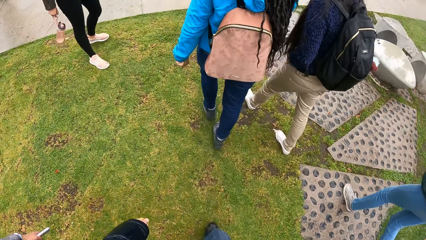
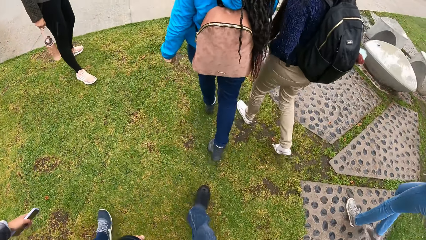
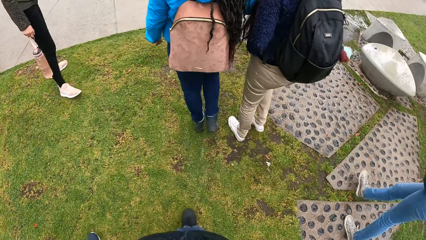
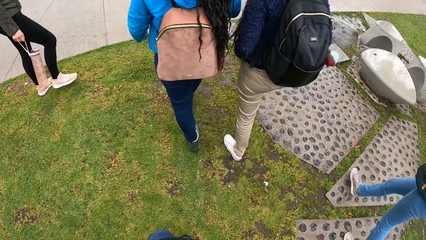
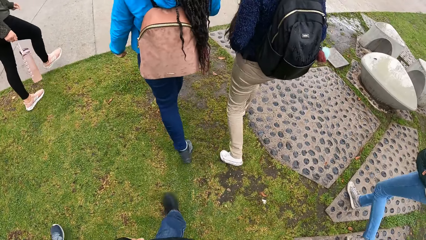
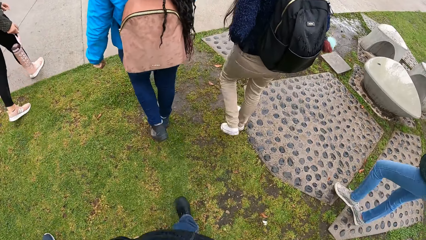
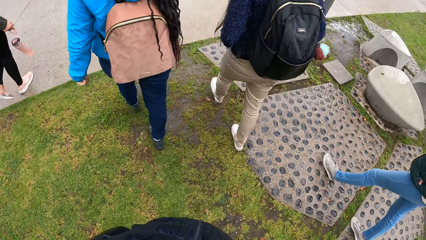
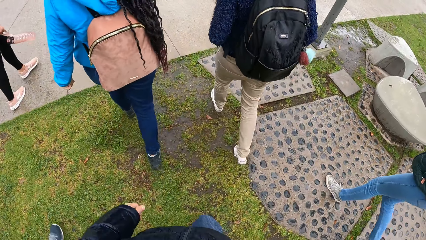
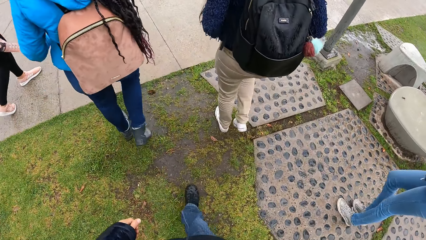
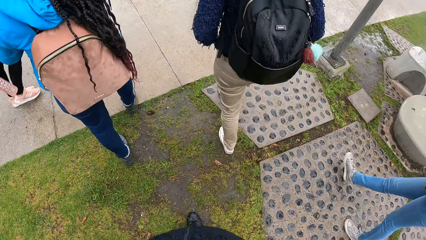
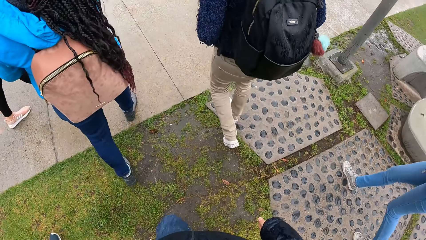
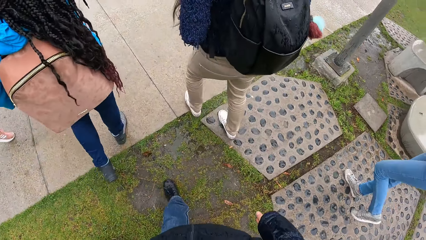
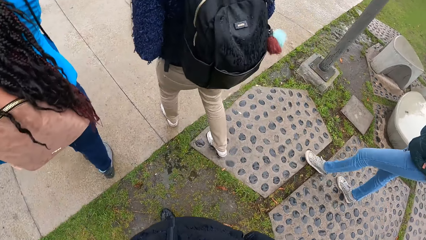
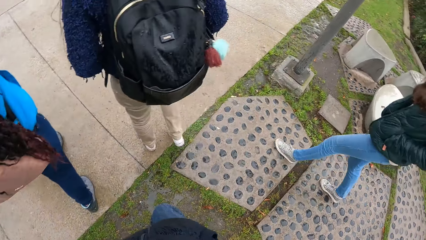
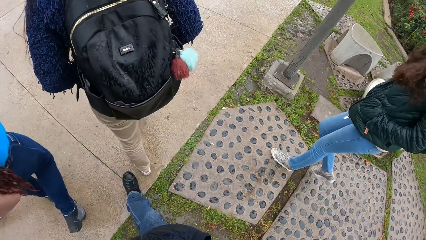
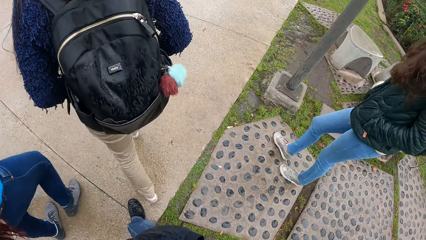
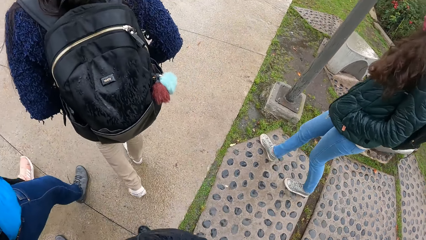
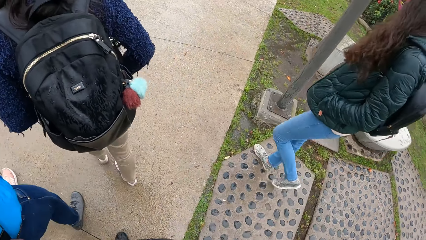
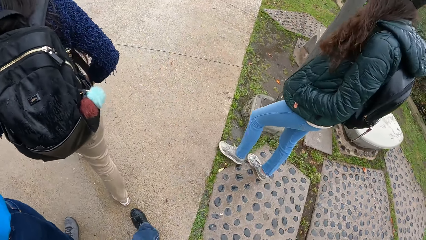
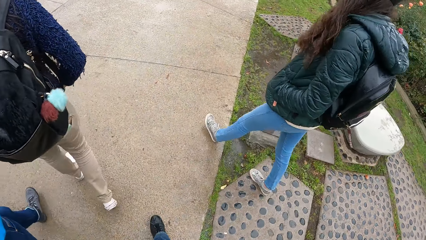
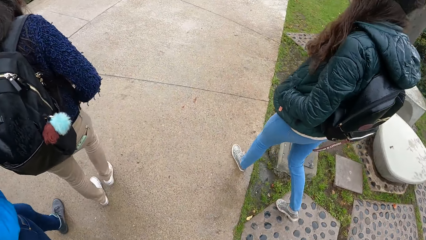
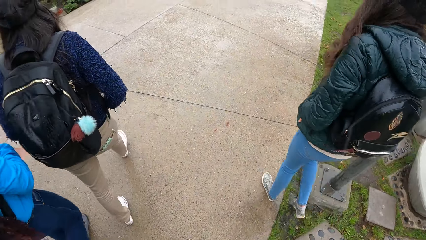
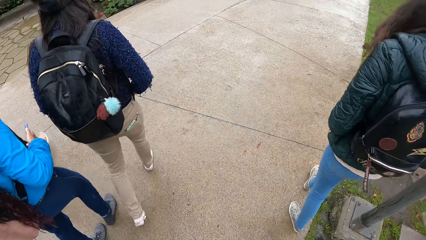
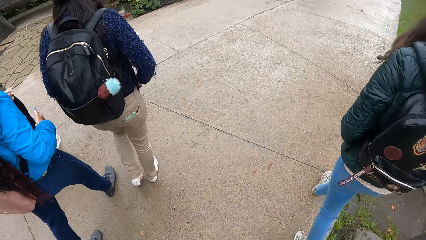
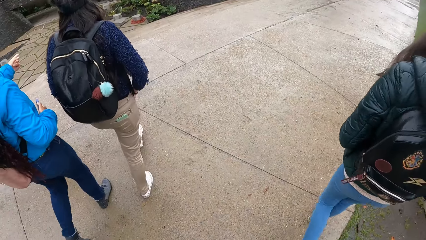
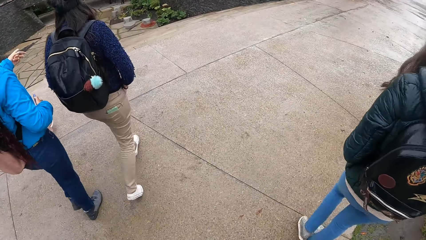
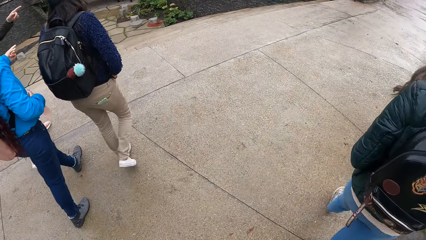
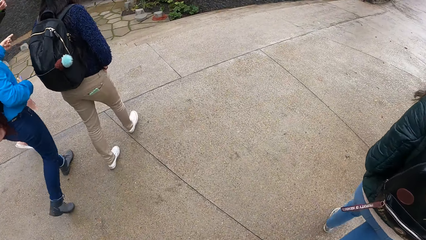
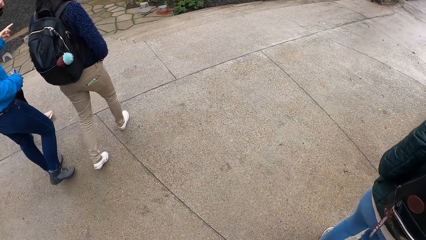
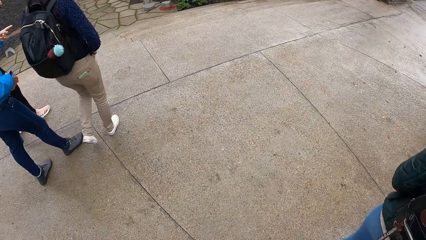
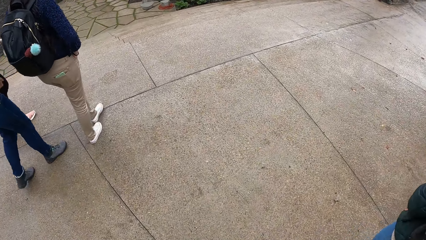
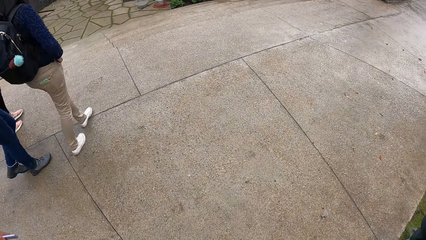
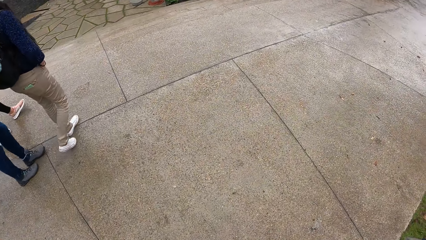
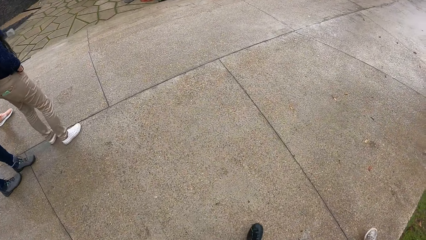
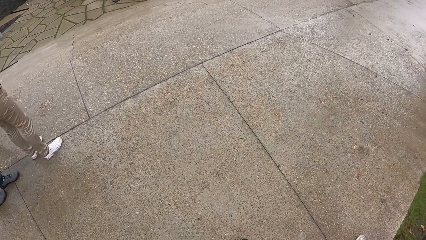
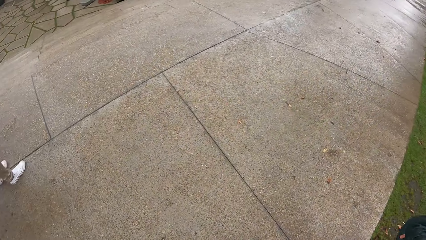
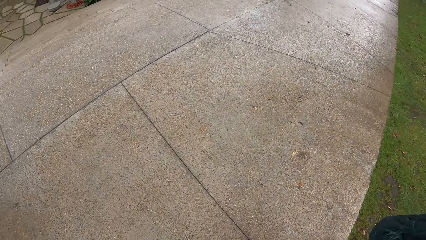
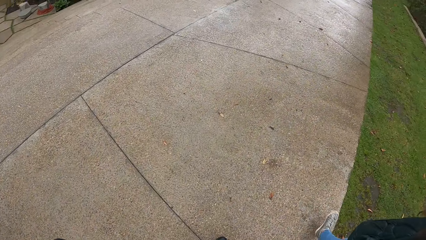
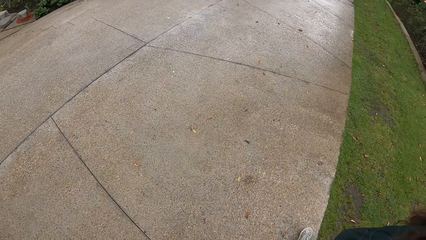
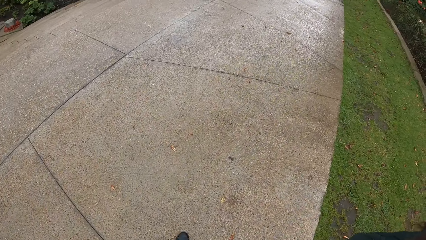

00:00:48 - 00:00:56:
The camera wearer walks along a path in the lawn with the woman and the group of people.

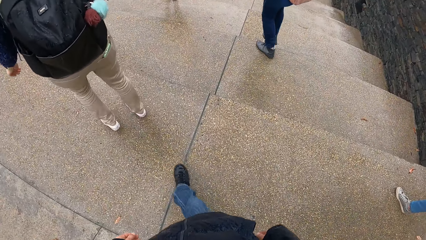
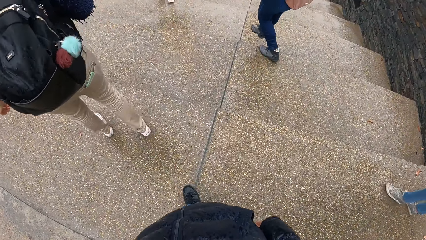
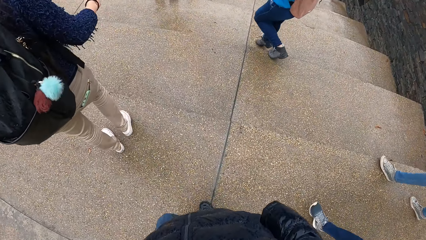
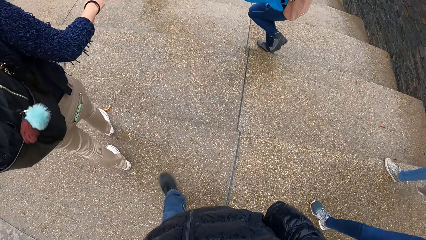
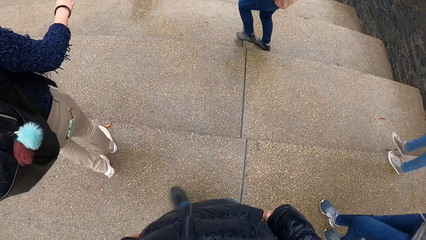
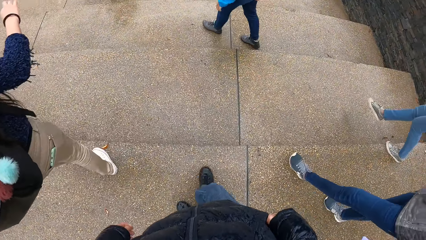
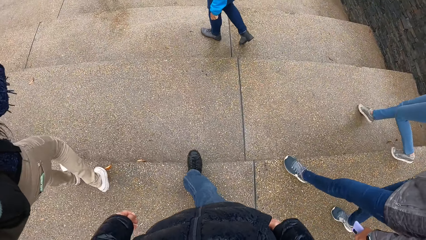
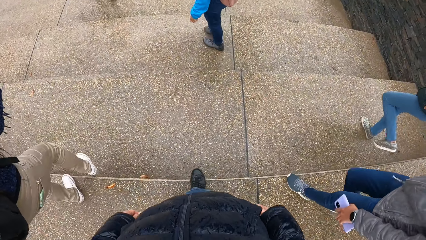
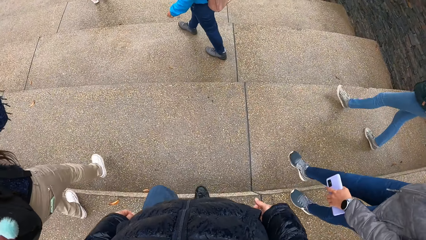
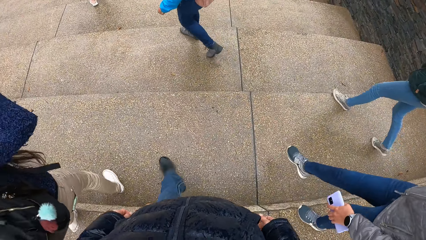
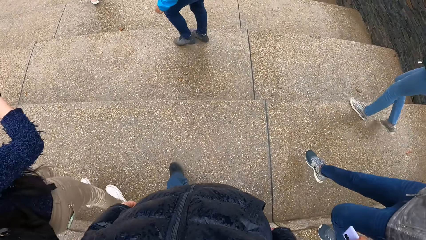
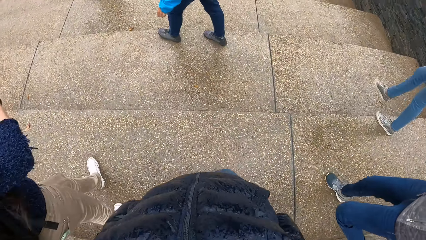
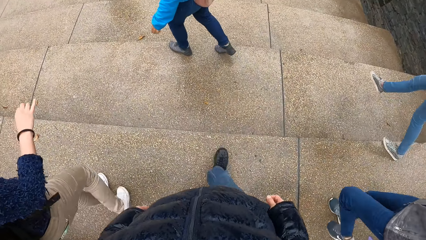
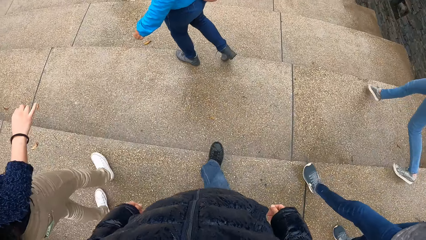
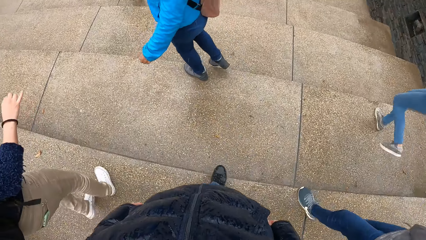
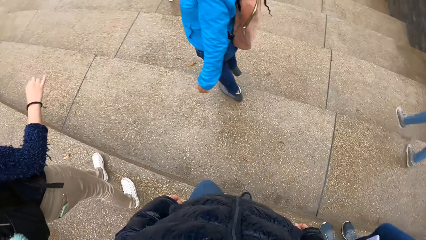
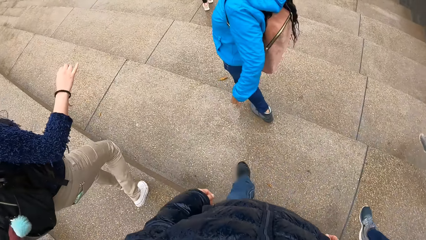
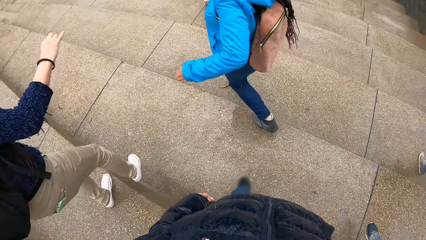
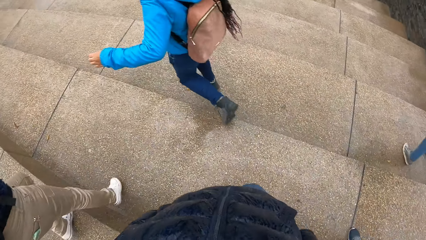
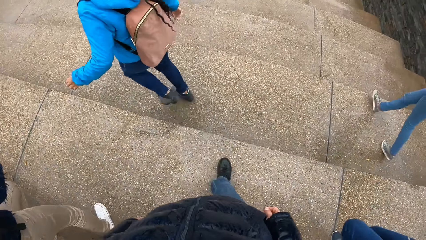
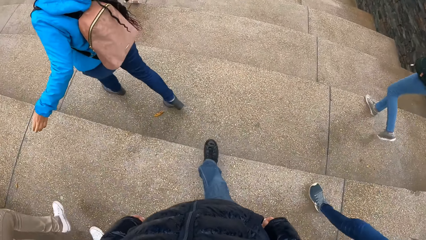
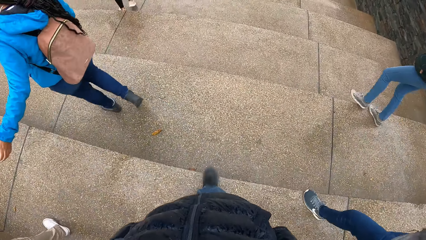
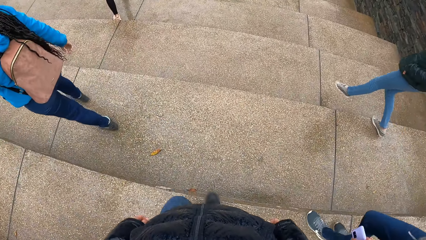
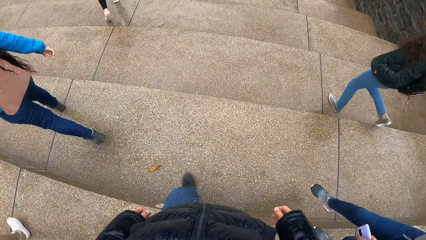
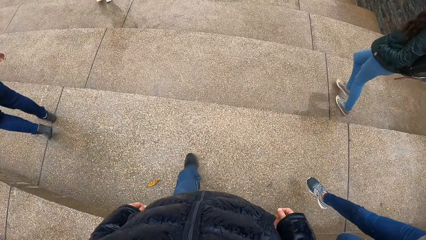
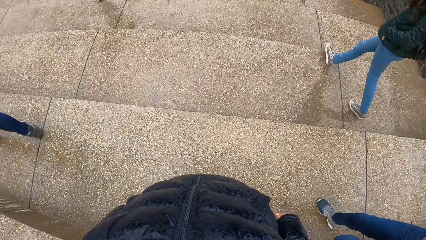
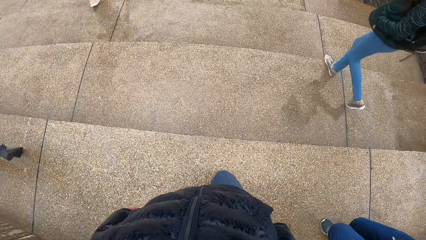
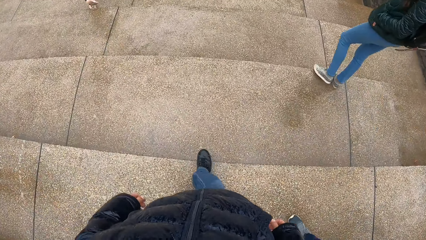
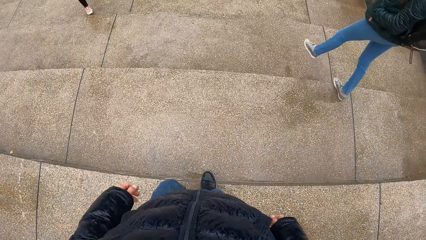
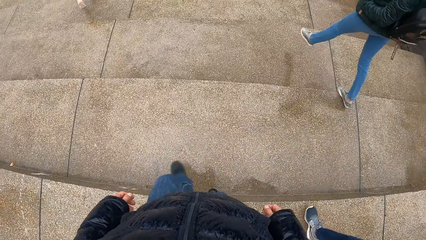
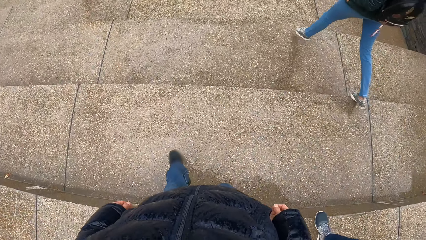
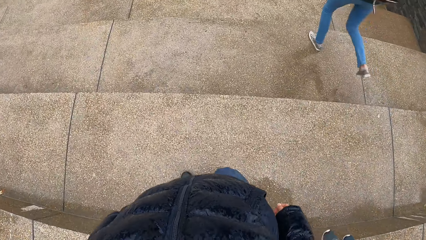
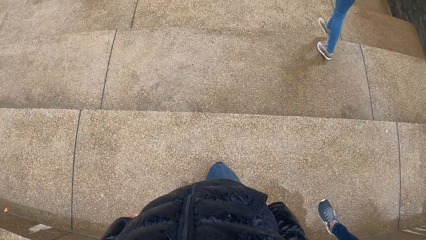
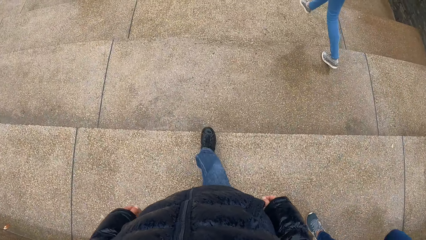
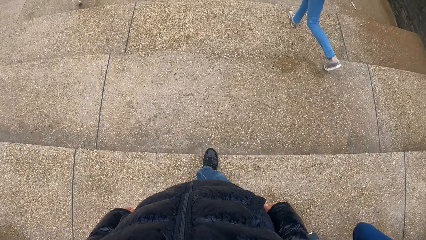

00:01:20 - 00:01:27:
The camera wearer walks down a staircase with the woman and the group of people towards a building.
